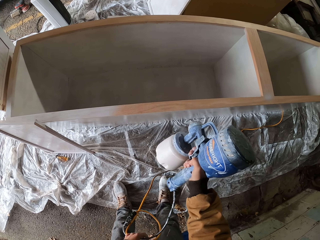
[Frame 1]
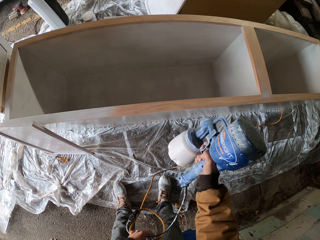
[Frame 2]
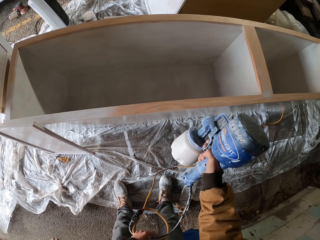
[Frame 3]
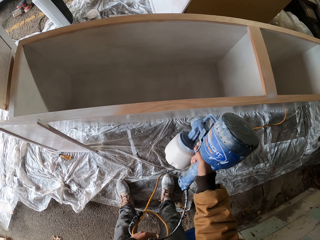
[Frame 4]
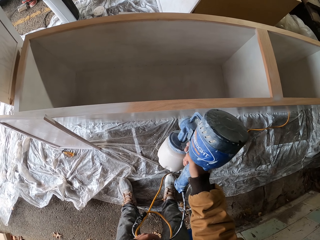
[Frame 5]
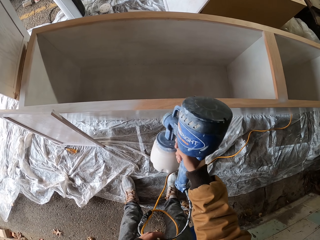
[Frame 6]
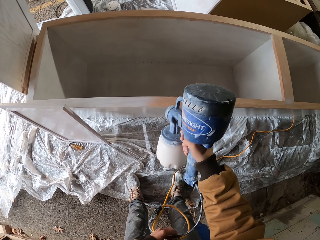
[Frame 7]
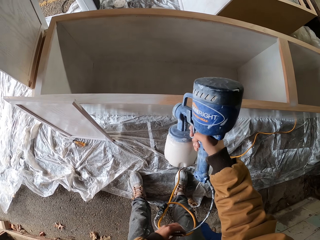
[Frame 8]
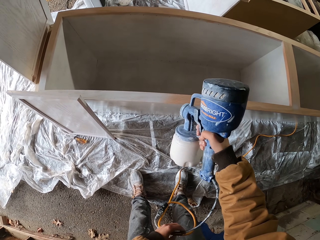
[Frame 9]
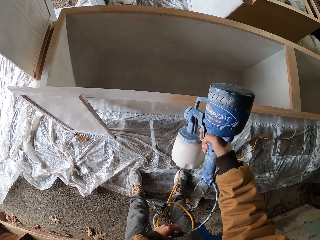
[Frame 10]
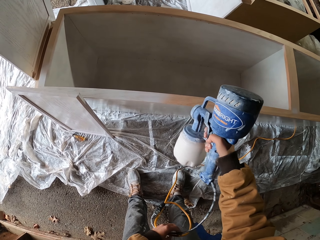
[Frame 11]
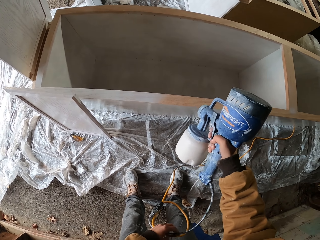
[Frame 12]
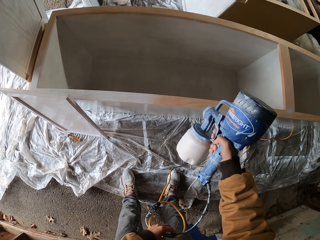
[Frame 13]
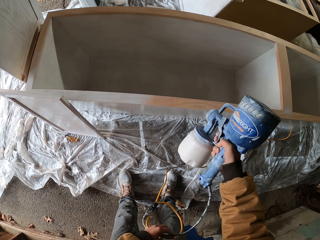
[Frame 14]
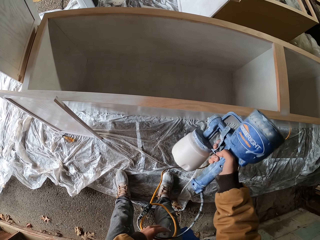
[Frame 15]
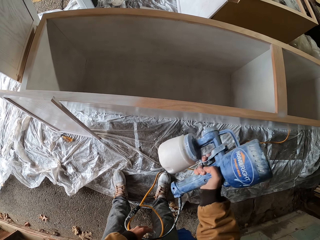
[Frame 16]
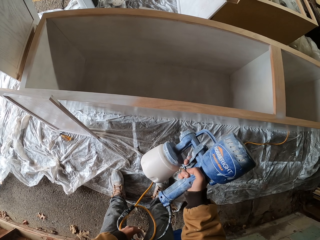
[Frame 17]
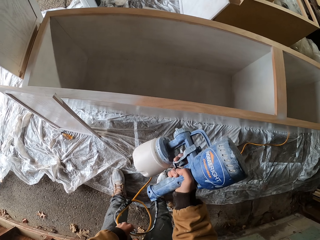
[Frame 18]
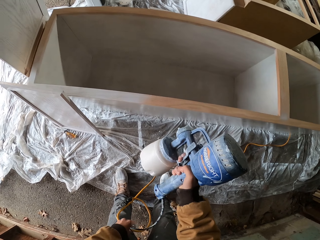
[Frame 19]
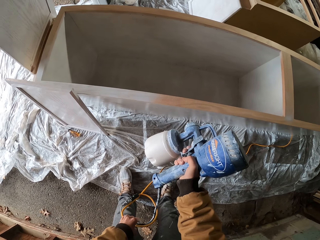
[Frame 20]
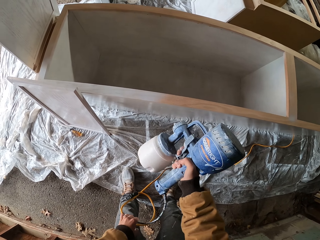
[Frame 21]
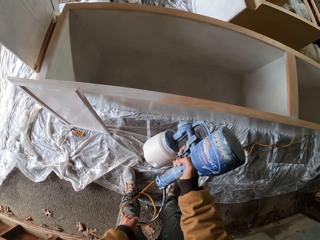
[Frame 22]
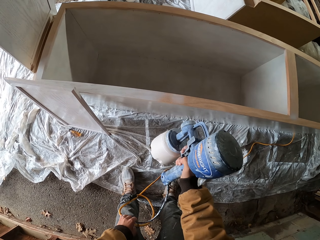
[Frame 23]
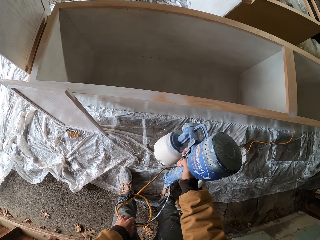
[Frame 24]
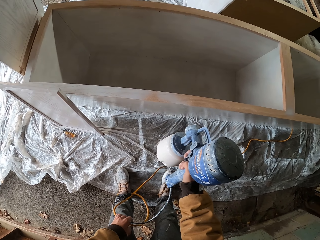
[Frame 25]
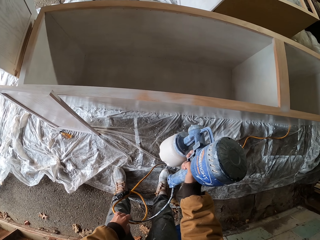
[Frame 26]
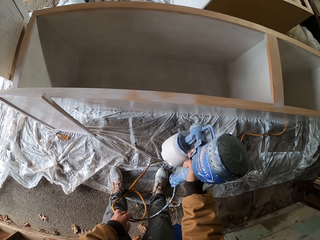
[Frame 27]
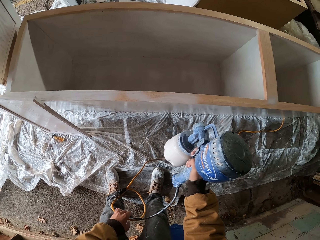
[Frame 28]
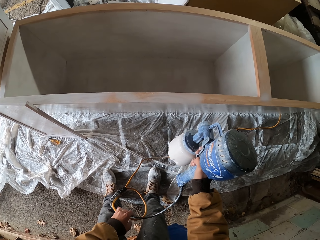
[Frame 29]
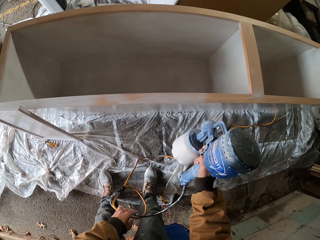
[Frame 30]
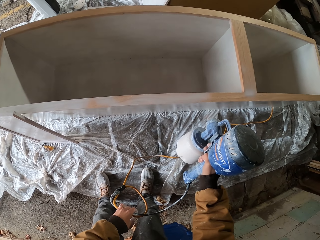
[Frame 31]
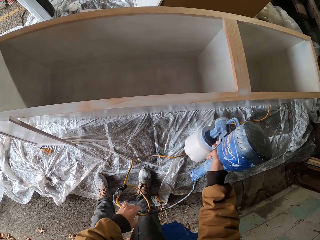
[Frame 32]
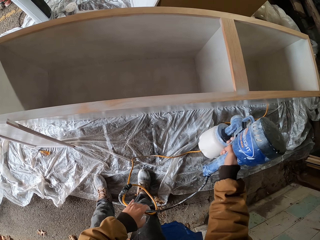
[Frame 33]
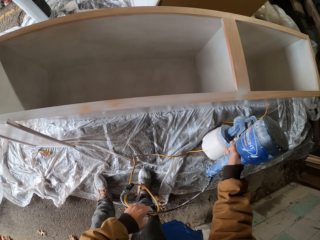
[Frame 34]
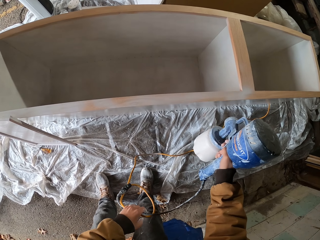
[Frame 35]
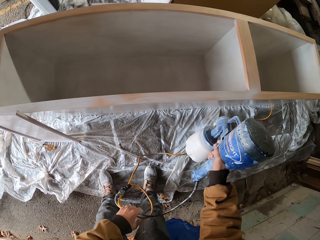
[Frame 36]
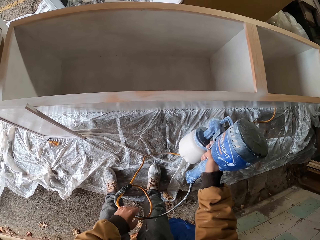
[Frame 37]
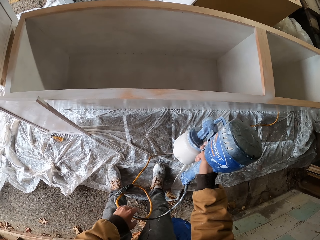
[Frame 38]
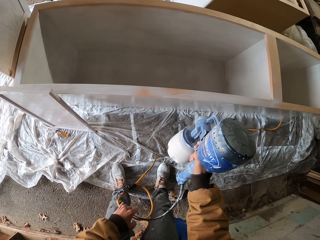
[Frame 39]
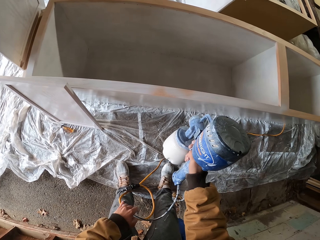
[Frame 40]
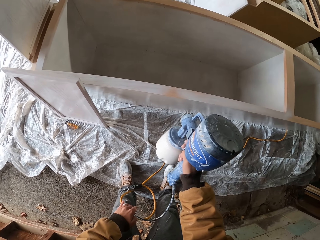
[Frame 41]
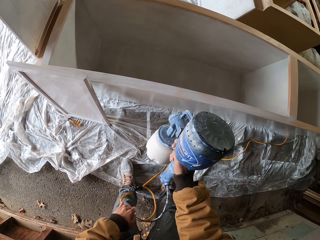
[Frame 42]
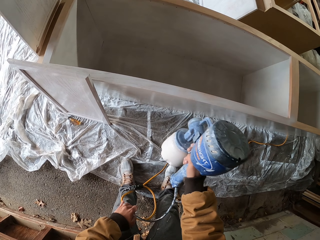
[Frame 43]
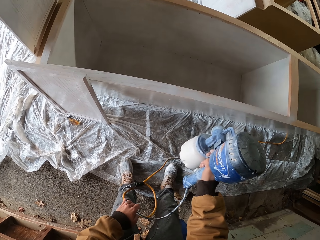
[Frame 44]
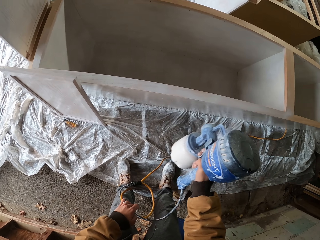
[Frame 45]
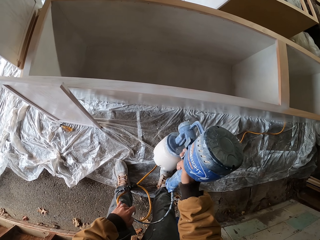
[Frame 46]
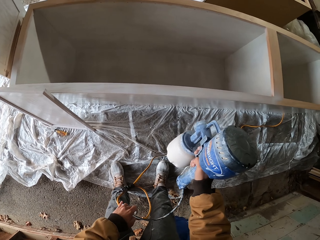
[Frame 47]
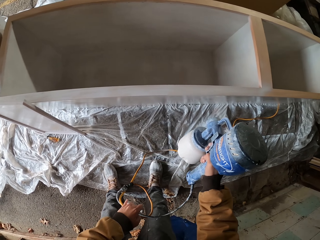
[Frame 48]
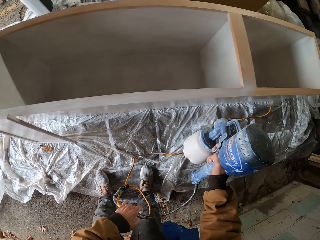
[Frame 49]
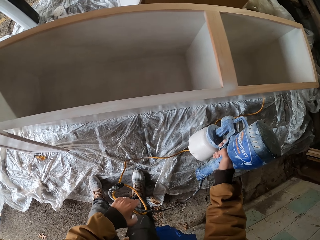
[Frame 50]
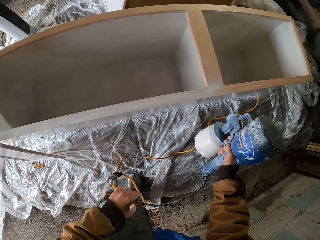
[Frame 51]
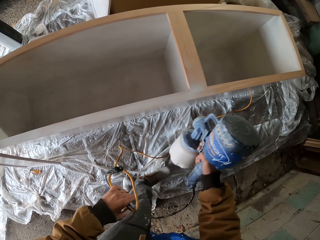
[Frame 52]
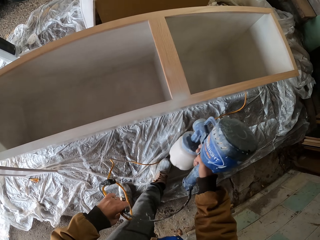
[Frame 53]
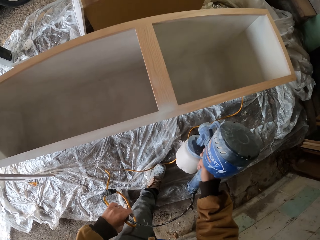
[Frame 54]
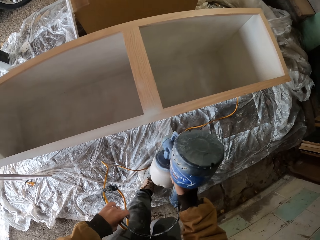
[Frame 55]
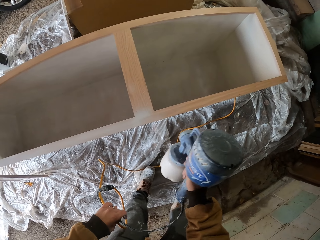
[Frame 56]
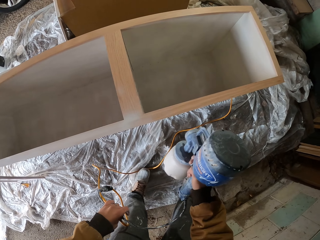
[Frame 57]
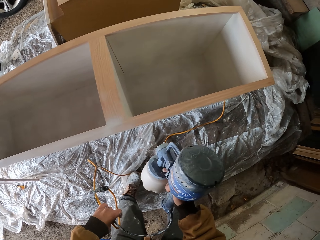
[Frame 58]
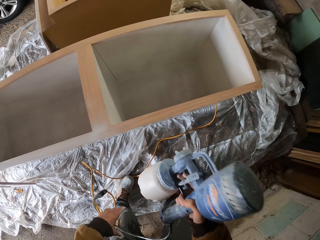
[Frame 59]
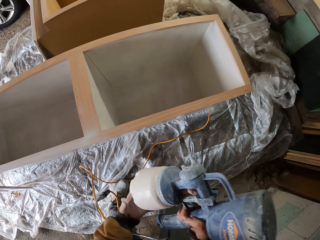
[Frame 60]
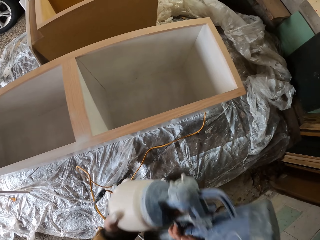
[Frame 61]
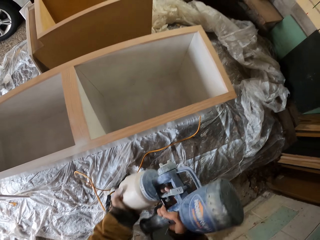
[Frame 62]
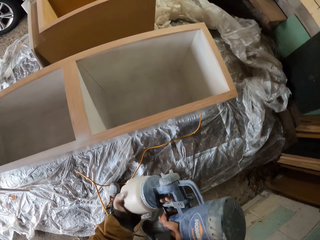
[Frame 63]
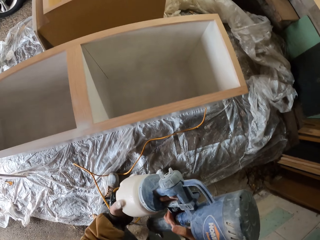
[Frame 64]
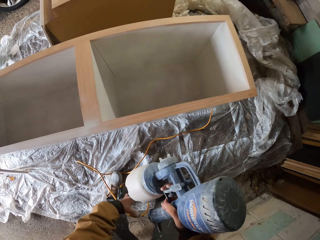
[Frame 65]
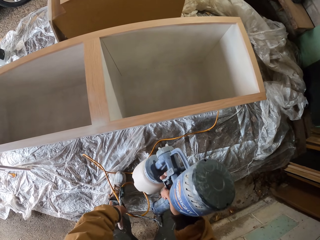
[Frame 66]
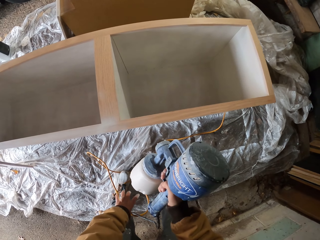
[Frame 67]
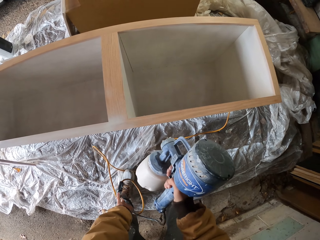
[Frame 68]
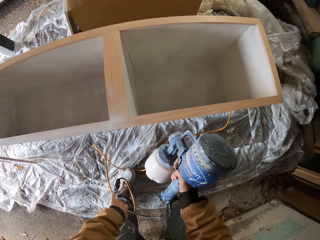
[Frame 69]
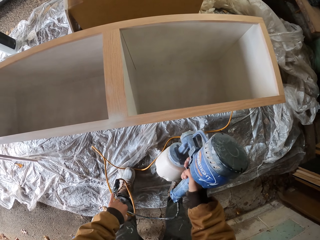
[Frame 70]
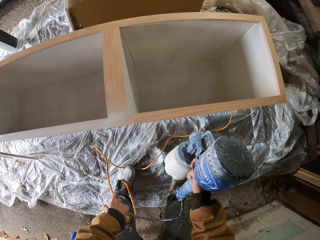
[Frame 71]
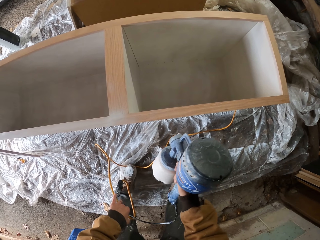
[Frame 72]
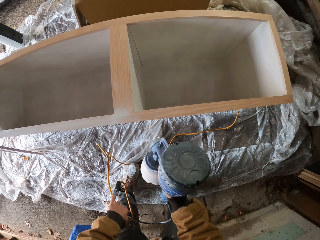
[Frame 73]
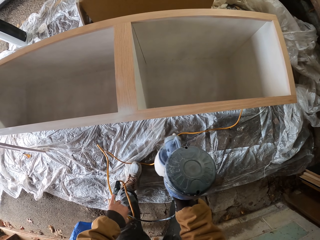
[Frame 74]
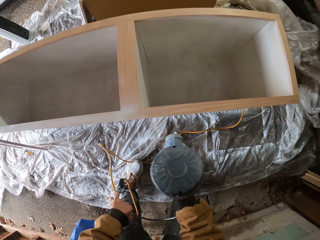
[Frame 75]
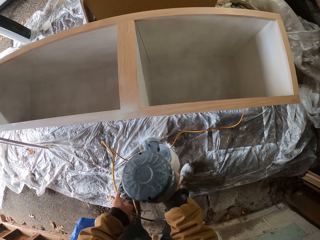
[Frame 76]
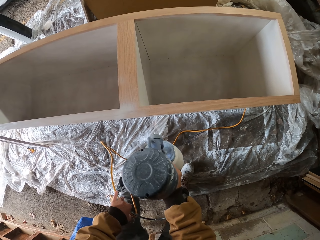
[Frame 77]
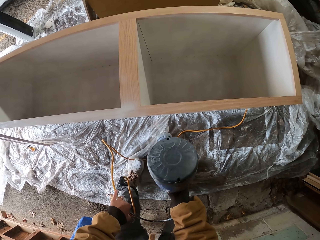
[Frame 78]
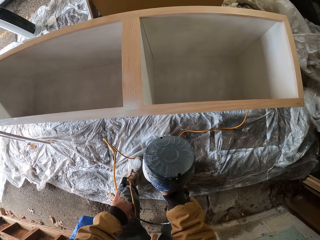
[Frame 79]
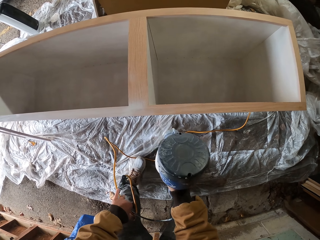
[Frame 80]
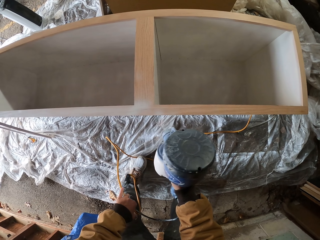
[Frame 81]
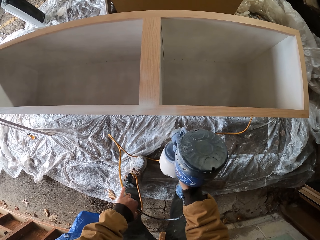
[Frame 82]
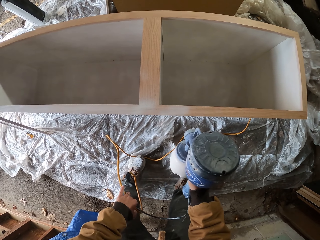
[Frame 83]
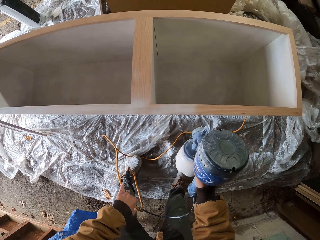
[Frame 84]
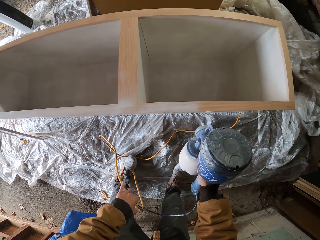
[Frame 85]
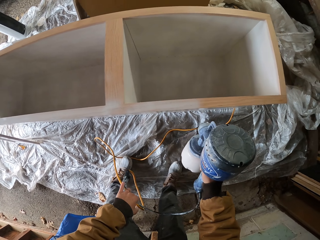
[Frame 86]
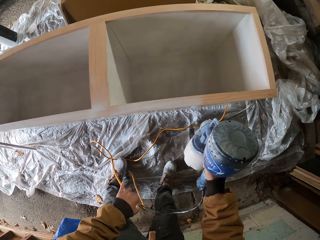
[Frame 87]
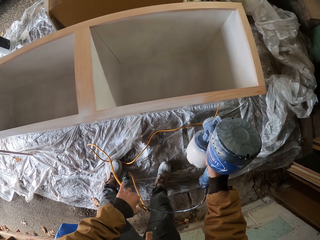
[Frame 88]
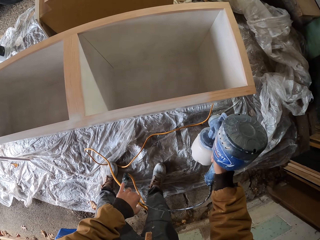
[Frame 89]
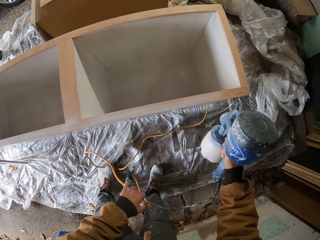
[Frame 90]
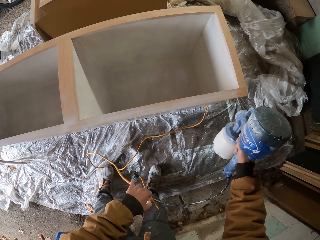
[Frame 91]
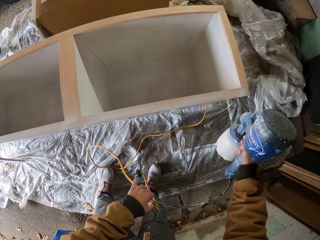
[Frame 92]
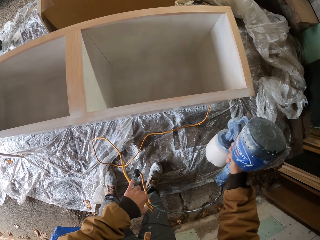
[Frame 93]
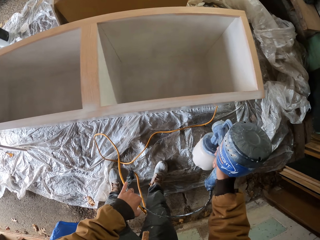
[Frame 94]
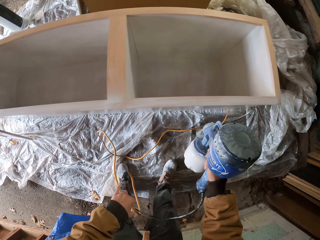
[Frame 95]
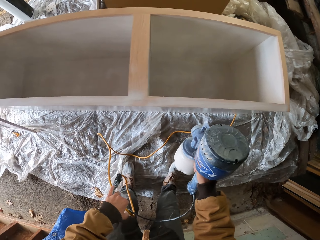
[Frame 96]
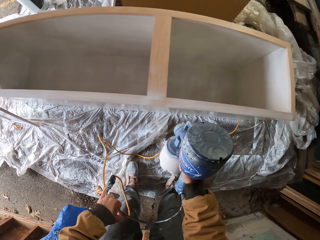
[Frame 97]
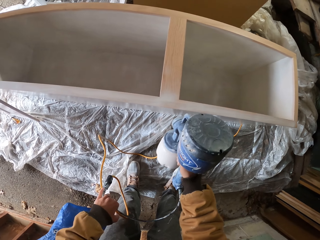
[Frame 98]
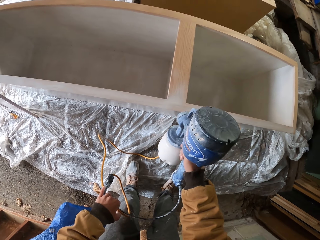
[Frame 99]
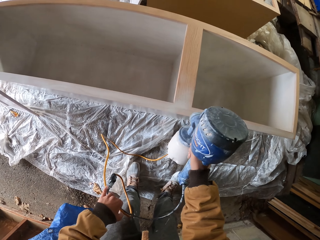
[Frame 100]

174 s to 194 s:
The camera wearer sprays on the wooden box. They shake the spray gun. They spray the paint to a wood.

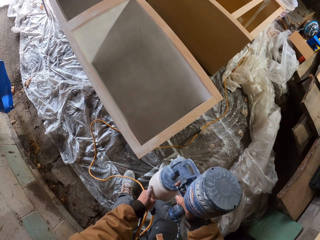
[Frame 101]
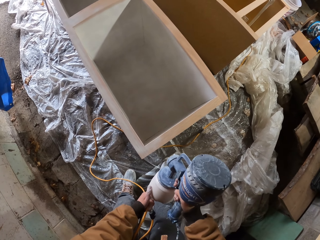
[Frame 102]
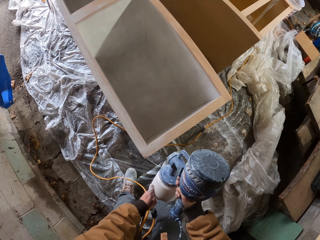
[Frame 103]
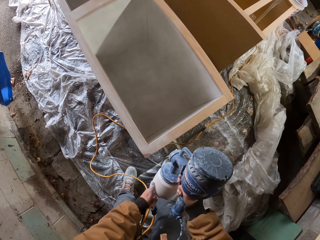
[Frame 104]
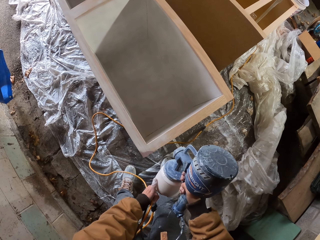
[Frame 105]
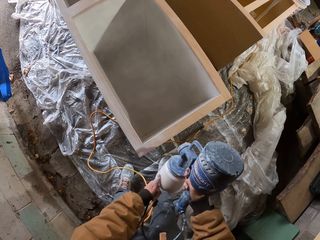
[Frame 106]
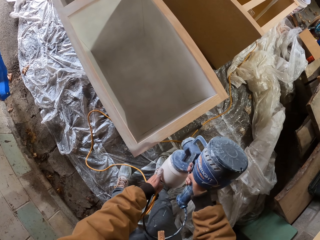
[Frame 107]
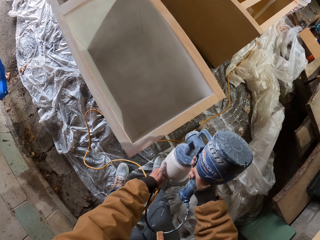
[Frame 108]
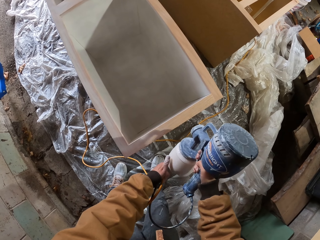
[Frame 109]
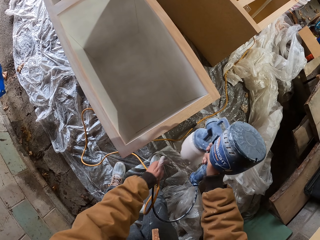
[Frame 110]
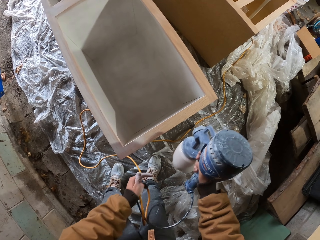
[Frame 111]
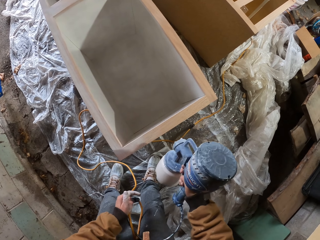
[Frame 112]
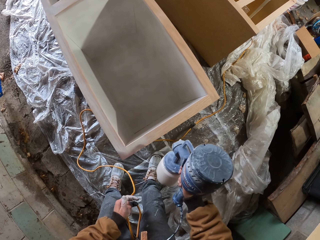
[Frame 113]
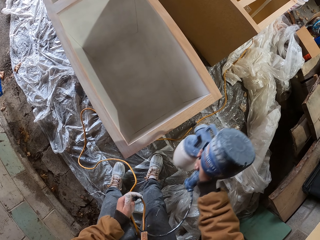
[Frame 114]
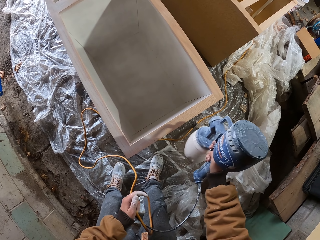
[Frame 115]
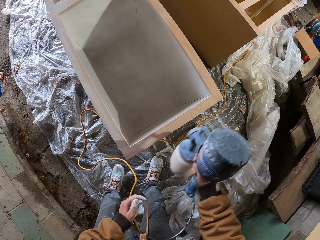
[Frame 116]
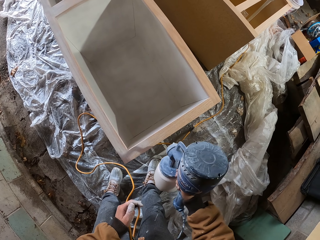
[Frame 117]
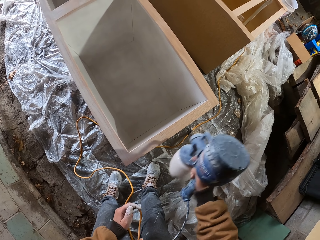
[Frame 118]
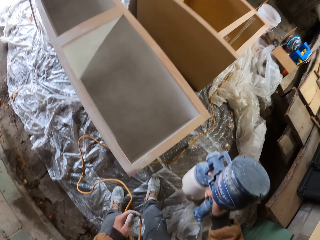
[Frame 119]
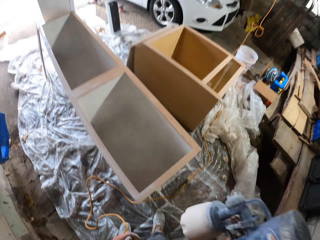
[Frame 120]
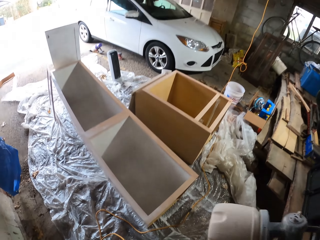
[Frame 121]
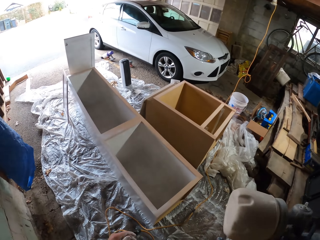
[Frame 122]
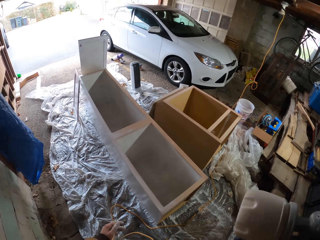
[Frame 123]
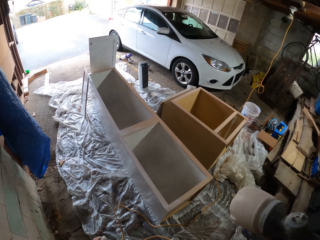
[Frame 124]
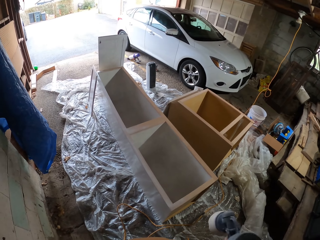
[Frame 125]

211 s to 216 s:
The camera wearer shakes the spray gun. They spray on the wooden box. They shake something.
